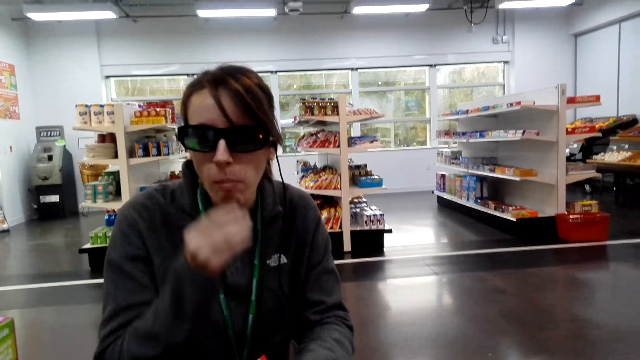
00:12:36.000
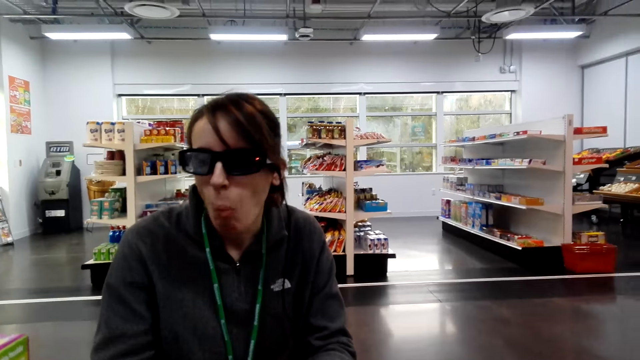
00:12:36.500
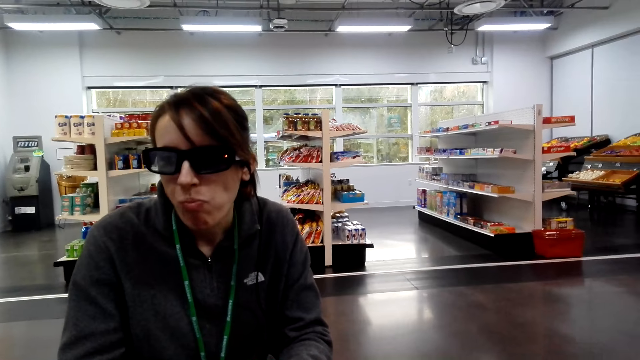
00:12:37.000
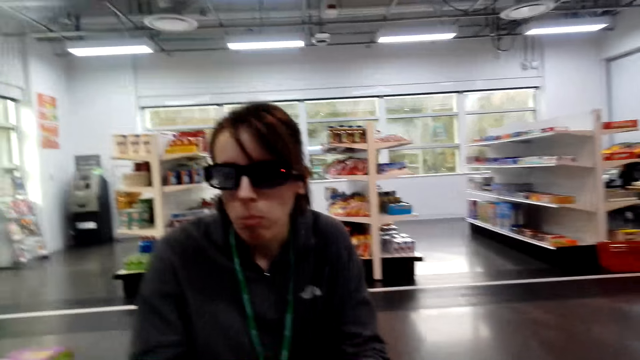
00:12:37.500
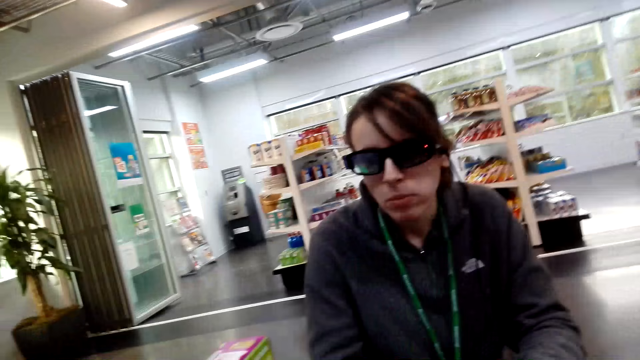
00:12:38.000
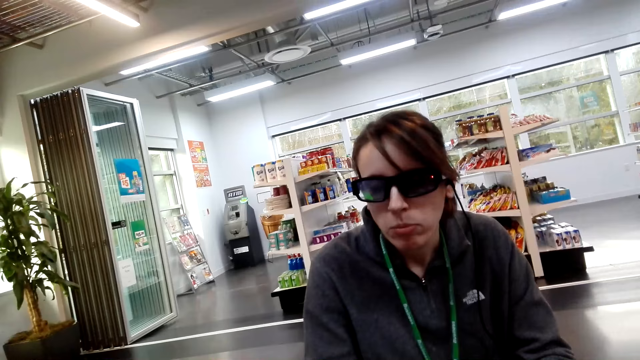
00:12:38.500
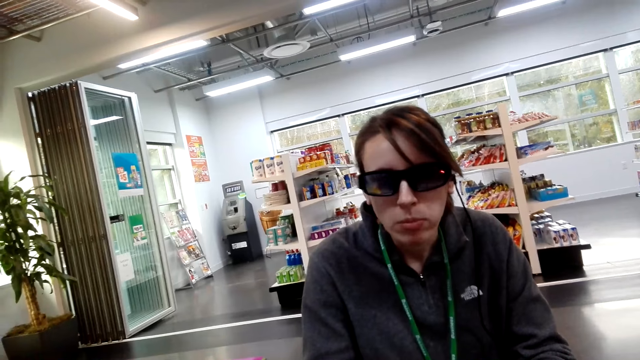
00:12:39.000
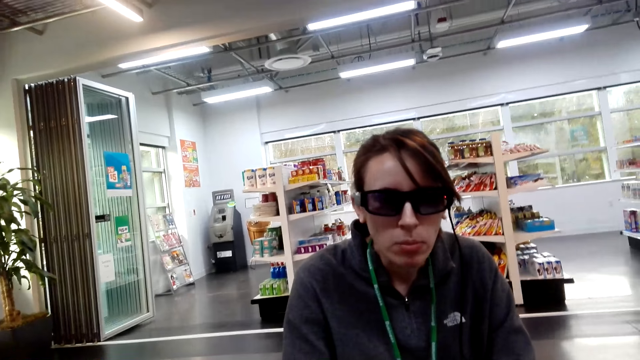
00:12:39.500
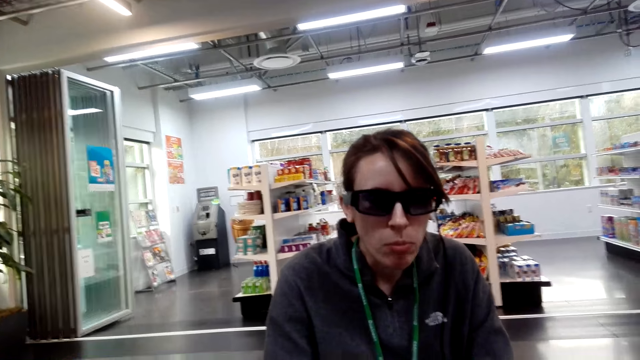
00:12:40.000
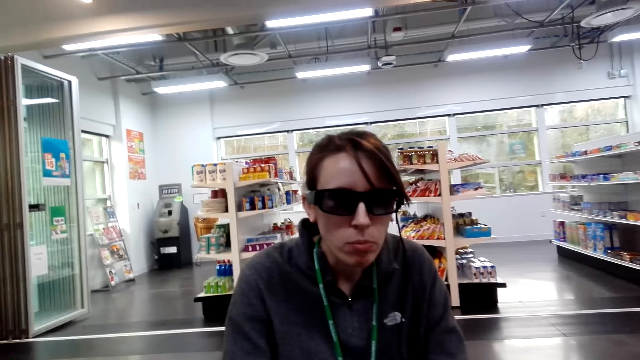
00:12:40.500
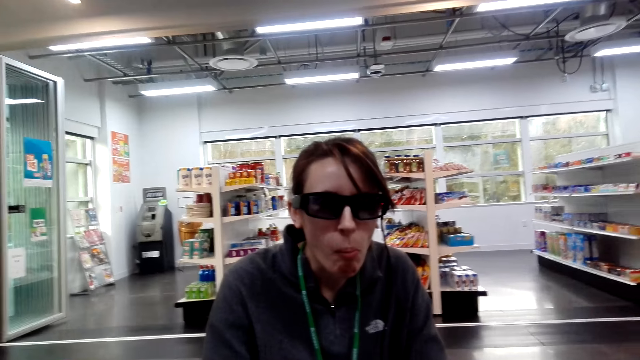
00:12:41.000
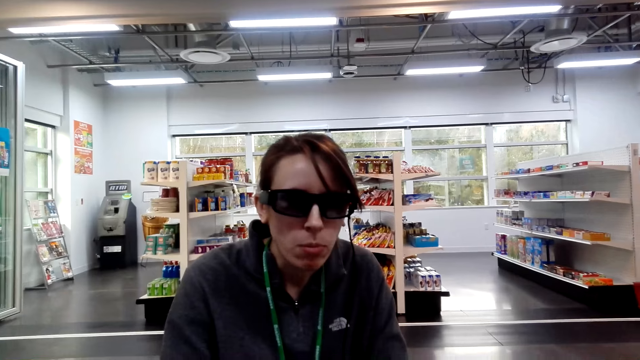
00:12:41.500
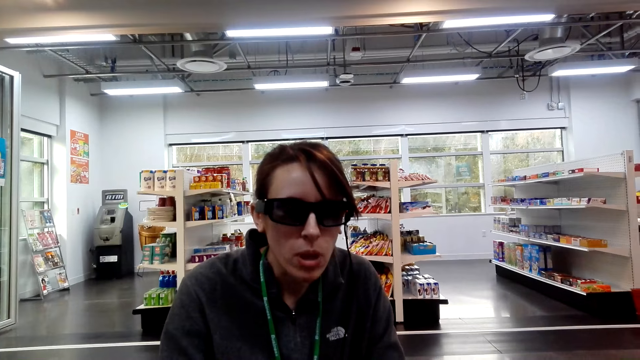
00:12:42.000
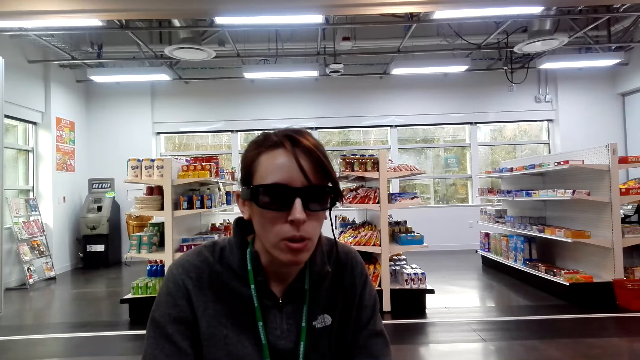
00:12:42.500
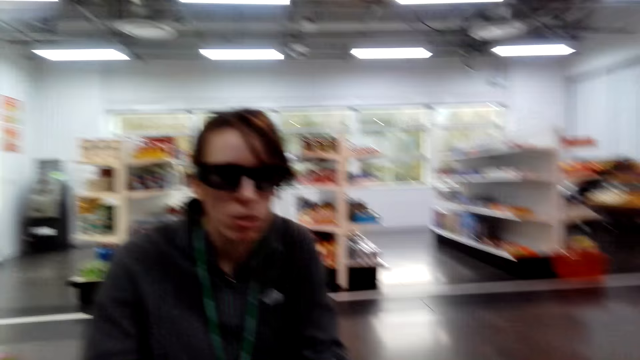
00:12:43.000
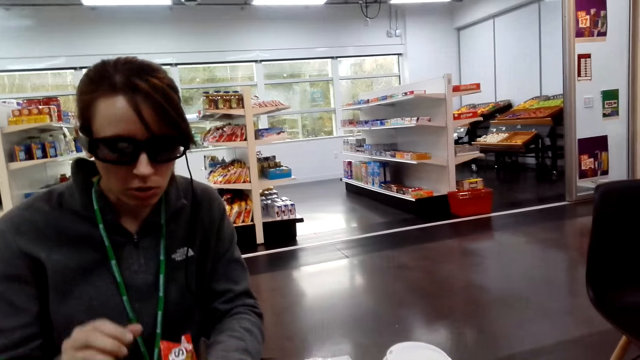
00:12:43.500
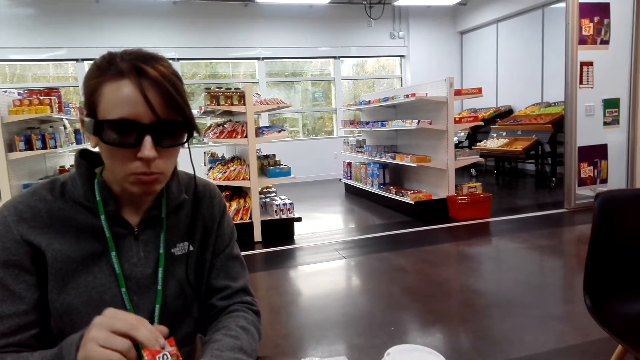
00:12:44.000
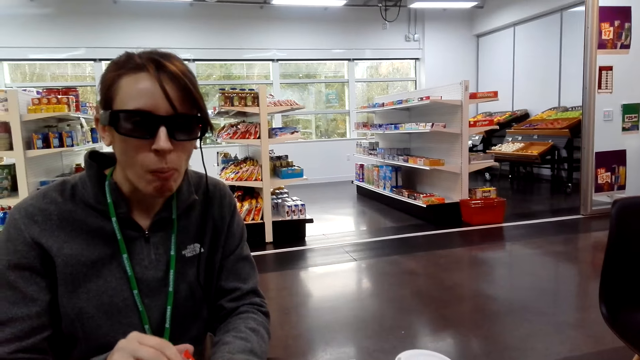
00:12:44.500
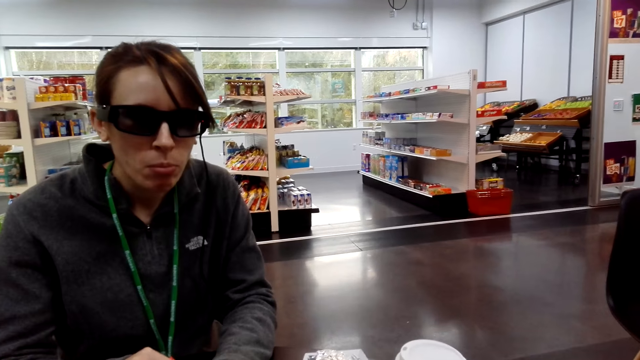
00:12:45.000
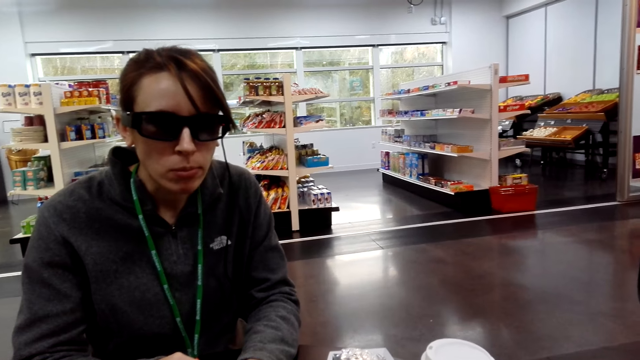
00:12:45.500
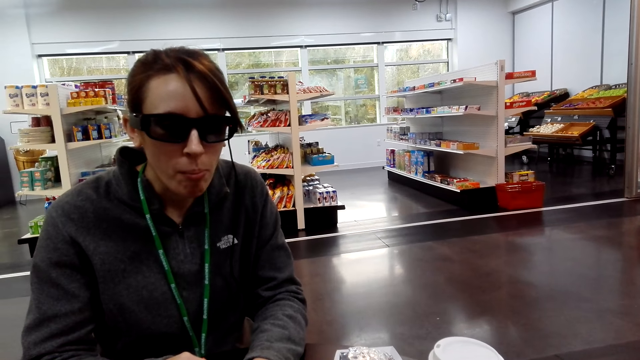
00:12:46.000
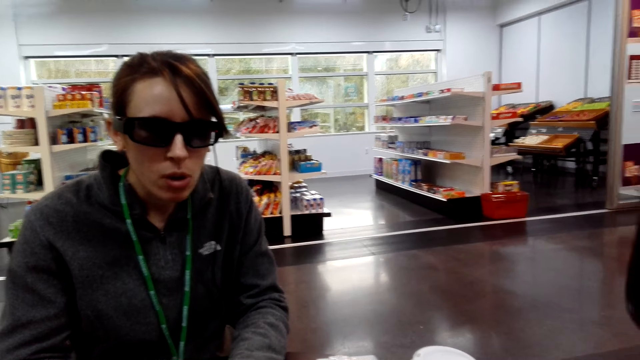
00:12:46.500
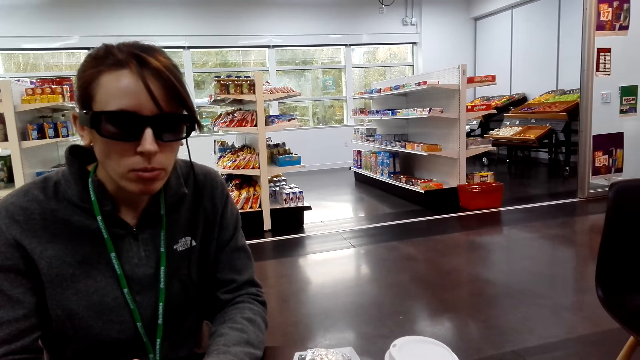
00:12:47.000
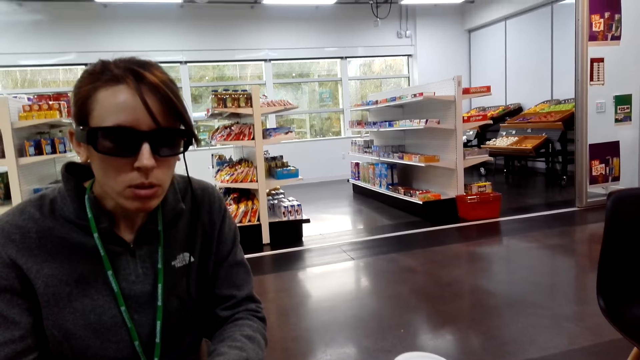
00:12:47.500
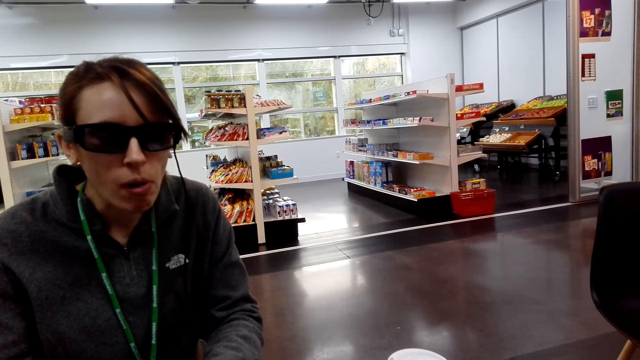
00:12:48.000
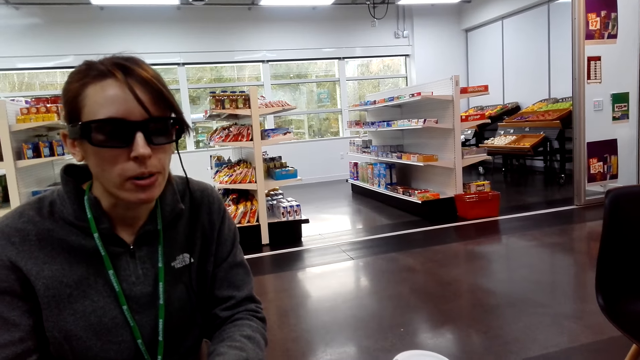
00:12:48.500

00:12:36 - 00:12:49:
The lady picks items from the sachet.

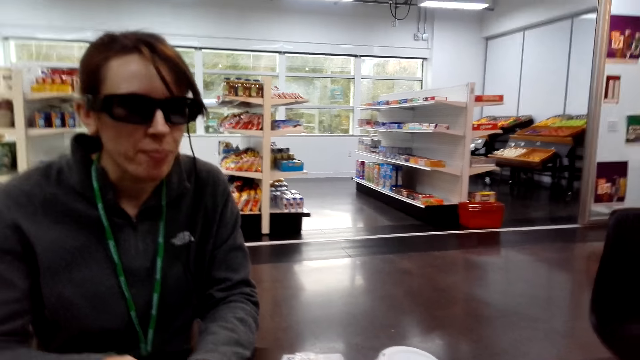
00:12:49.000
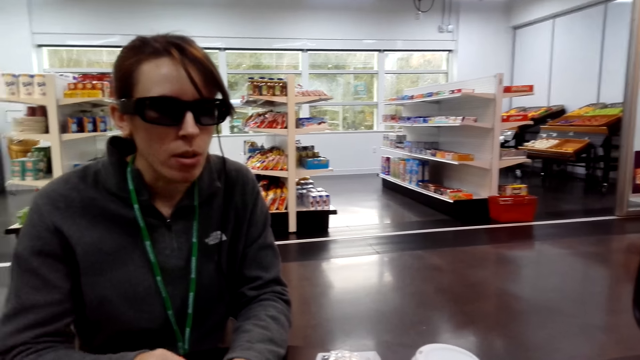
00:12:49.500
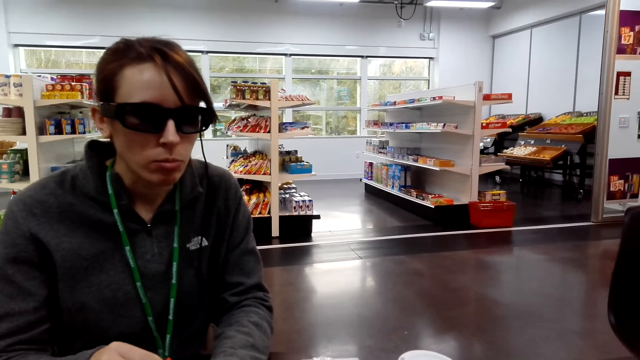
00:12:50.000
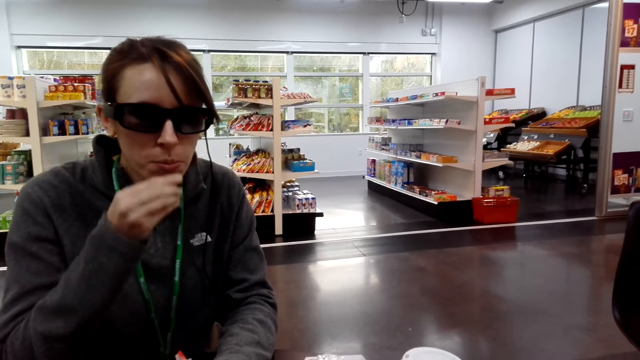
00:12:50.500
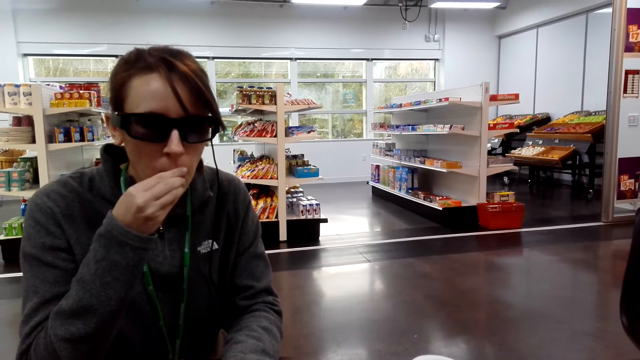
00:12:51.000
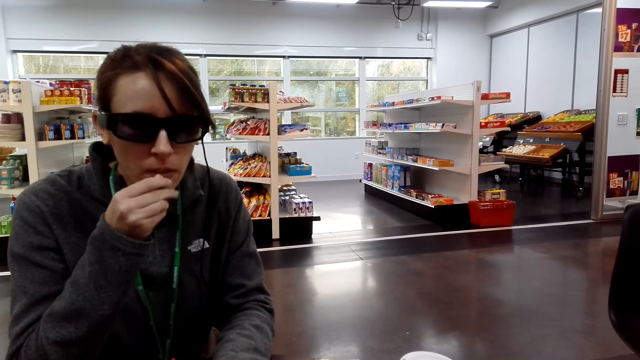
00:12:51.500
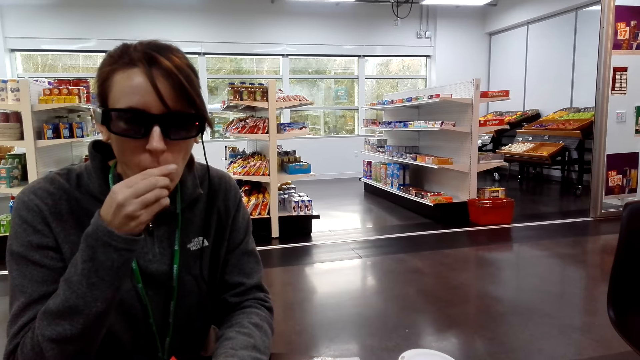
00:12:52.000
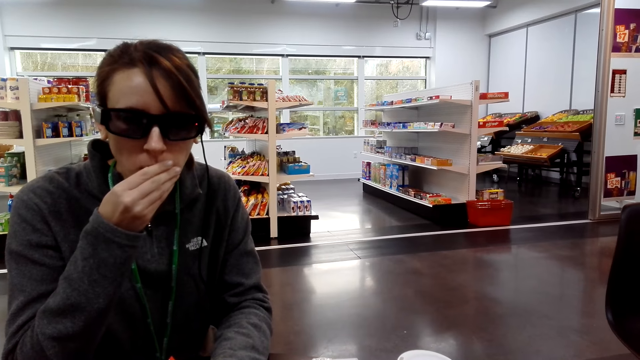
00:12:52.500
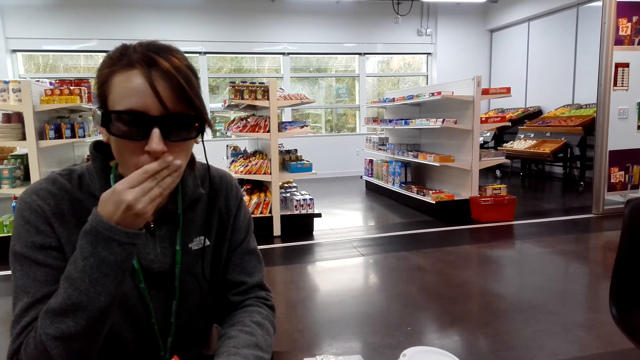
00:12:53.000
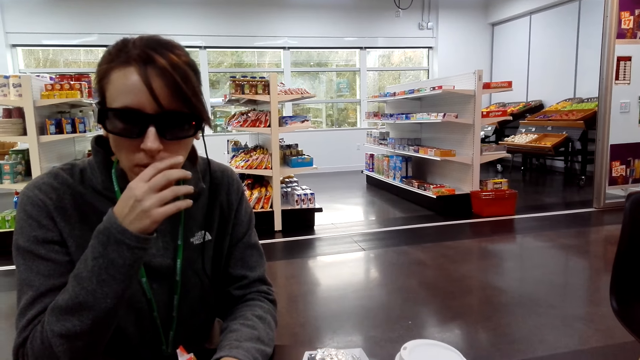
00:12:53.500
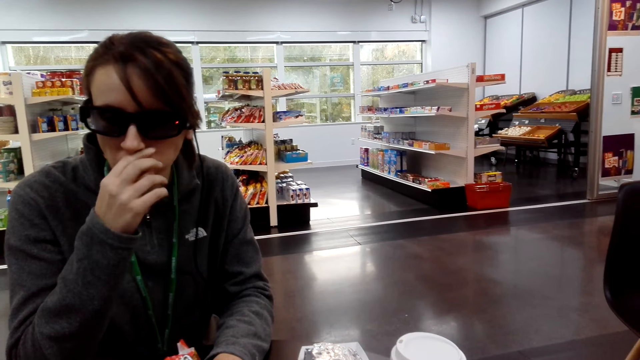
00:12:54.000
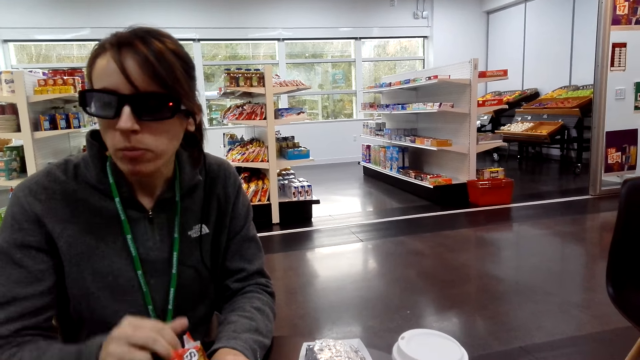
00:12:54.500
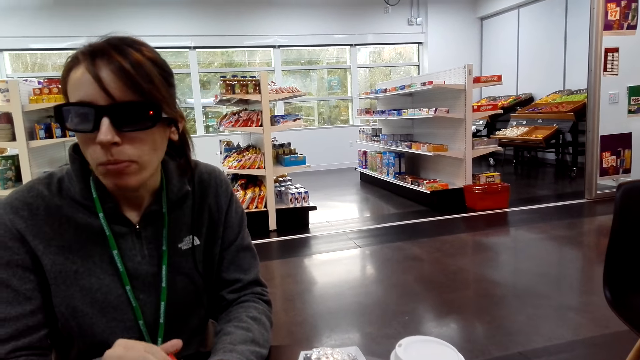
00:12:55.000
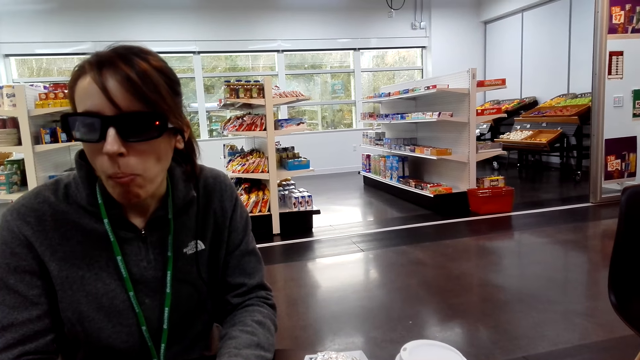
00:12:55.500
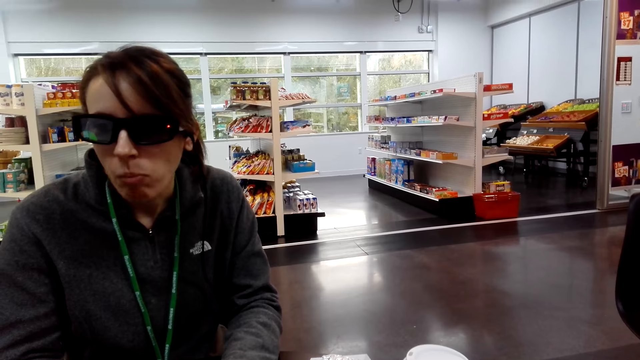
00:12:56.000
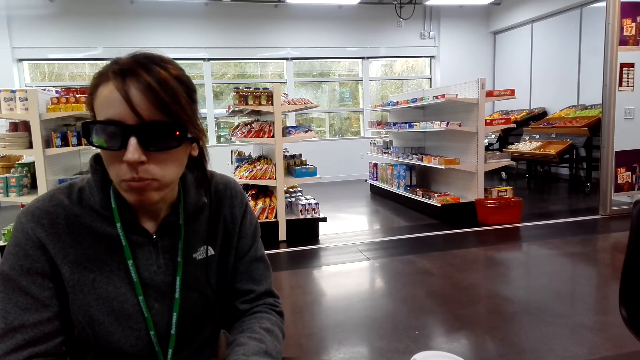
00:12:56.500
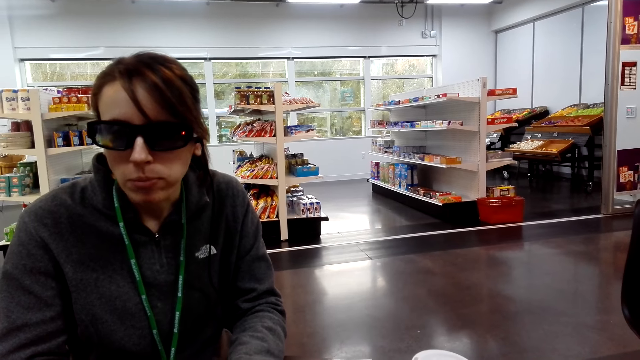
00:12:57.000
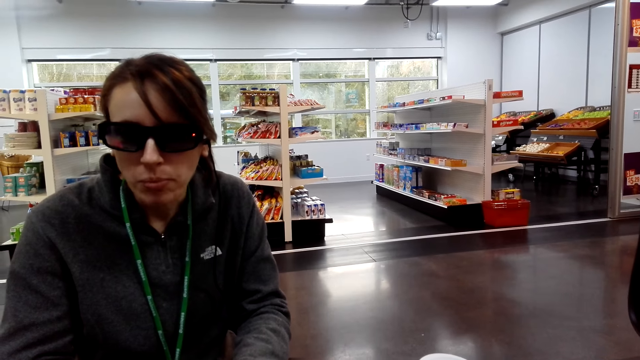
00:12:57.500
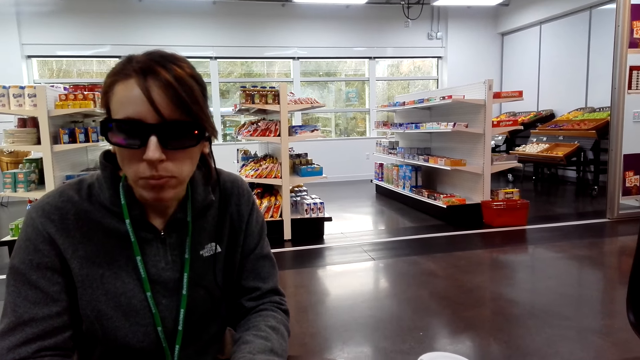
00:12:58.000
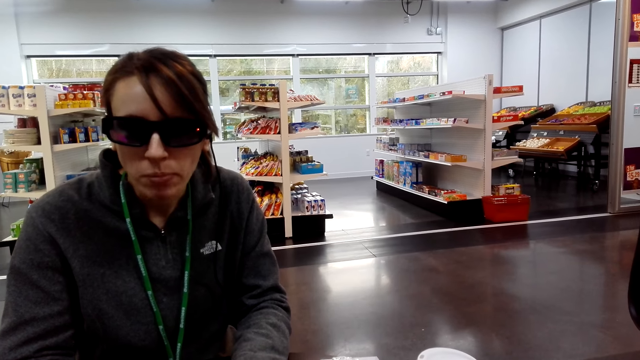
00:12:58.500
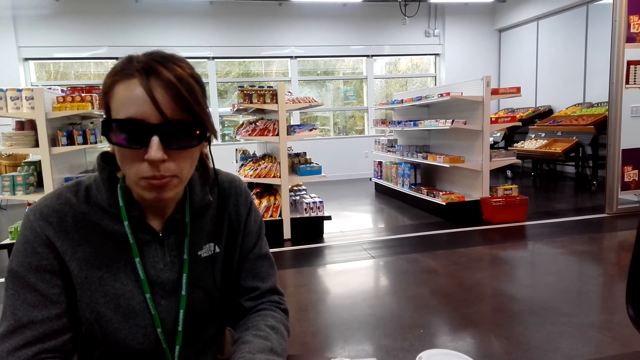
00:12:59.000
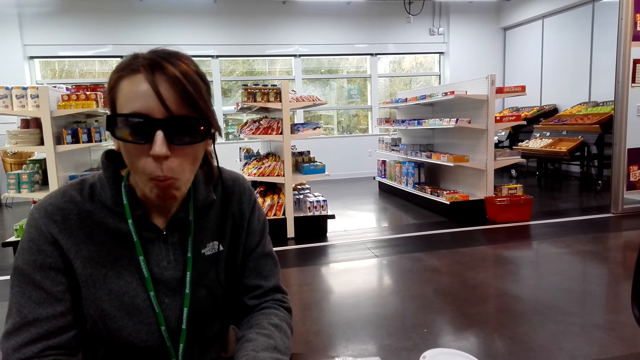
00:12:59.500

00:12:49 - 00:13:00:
The lady eats the items.
